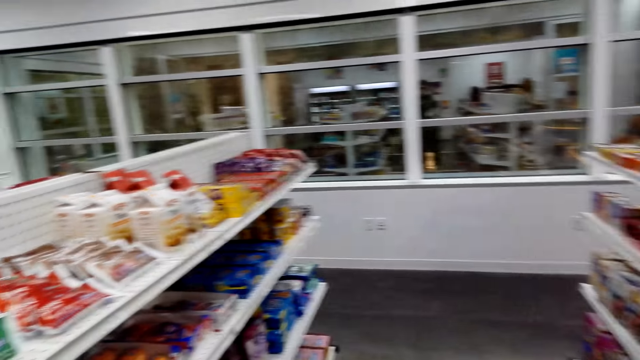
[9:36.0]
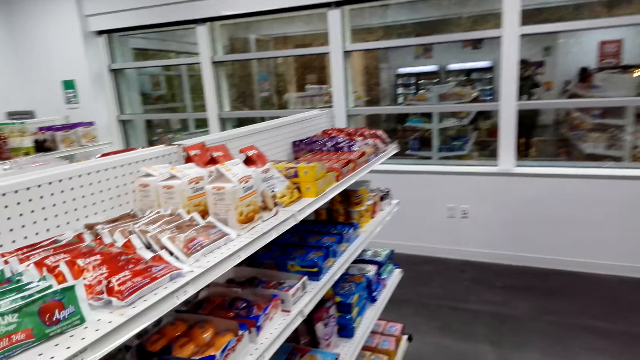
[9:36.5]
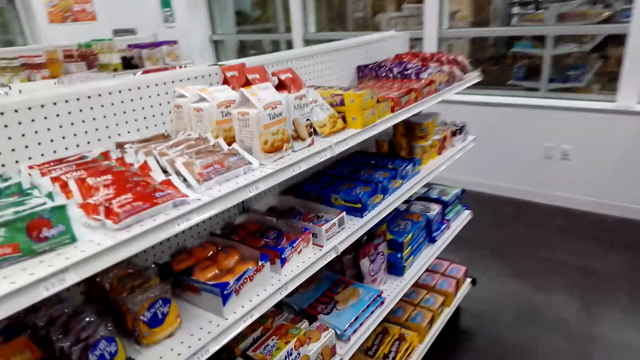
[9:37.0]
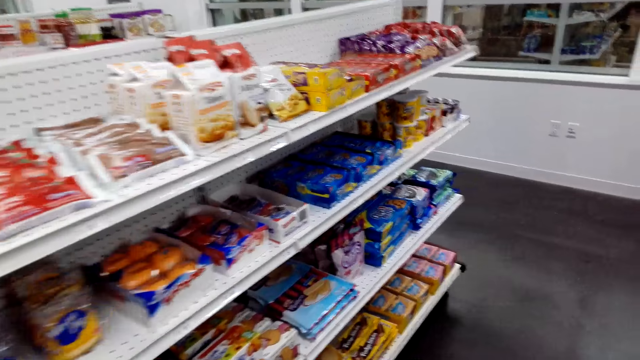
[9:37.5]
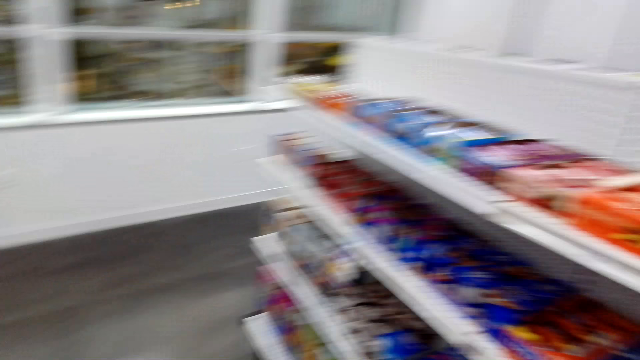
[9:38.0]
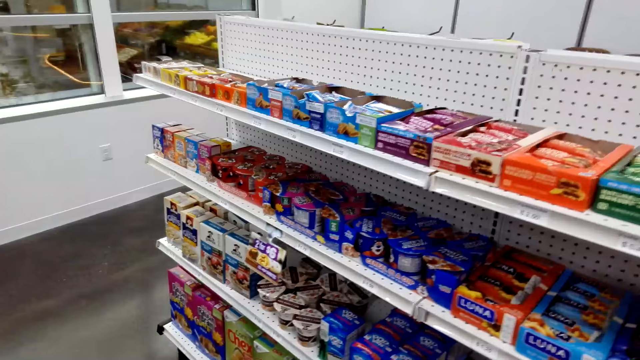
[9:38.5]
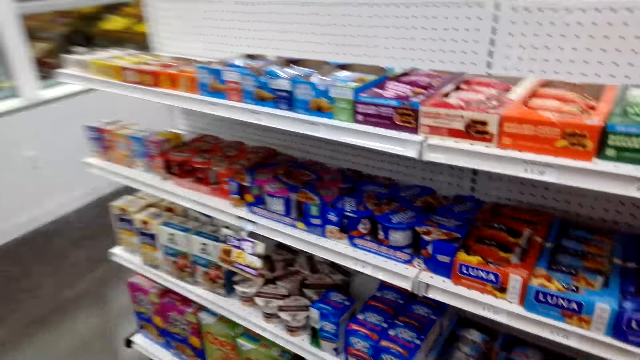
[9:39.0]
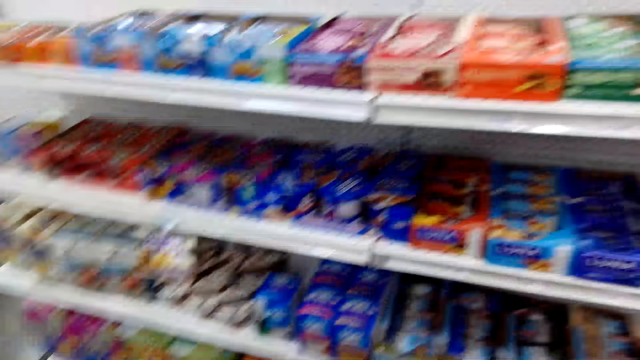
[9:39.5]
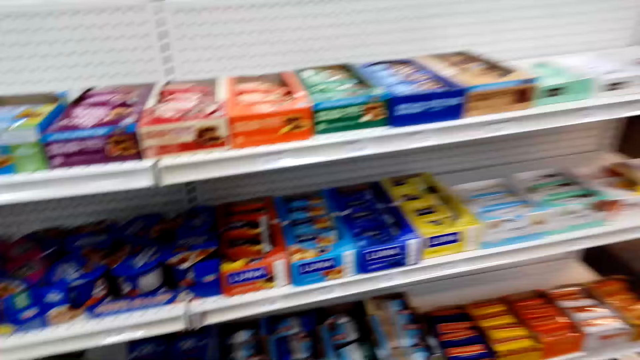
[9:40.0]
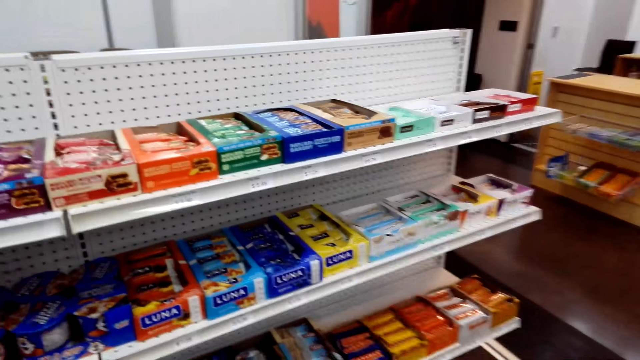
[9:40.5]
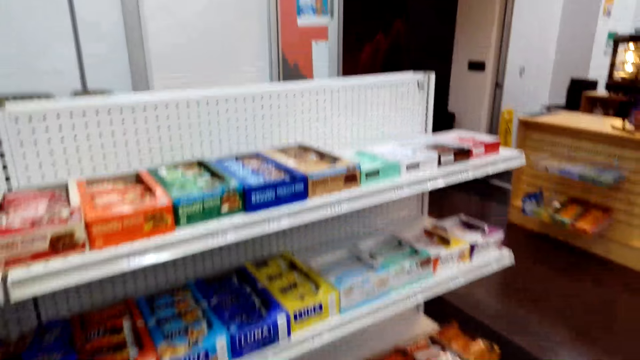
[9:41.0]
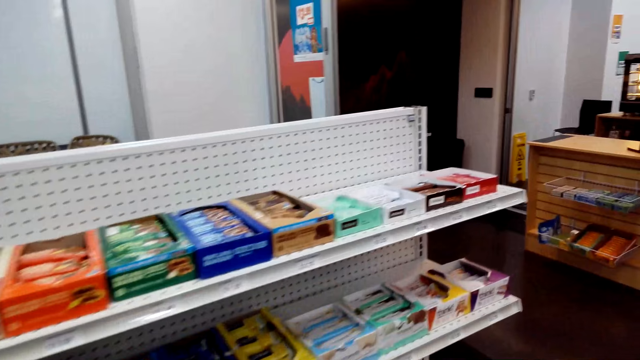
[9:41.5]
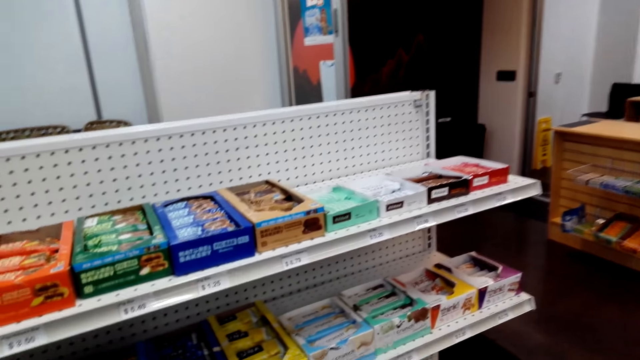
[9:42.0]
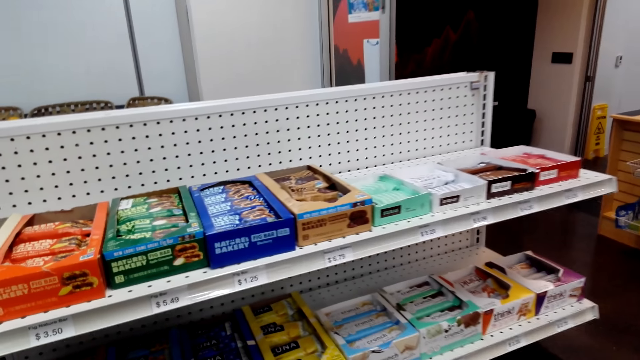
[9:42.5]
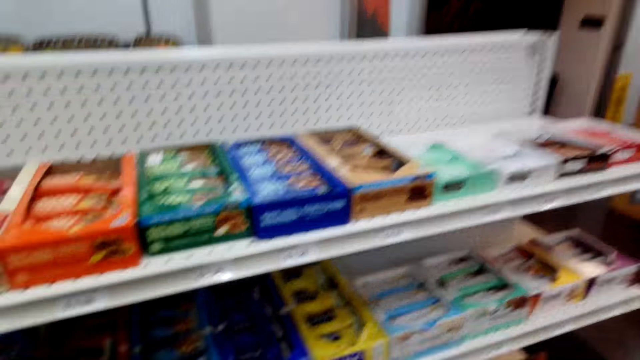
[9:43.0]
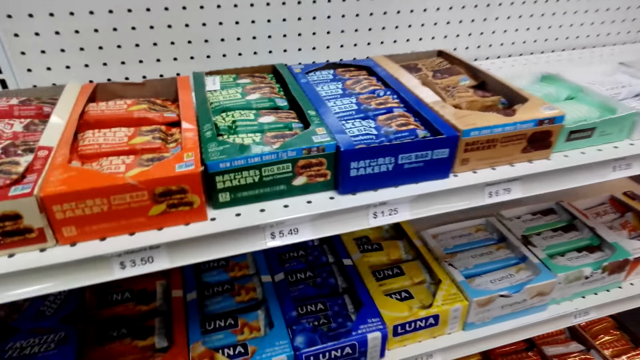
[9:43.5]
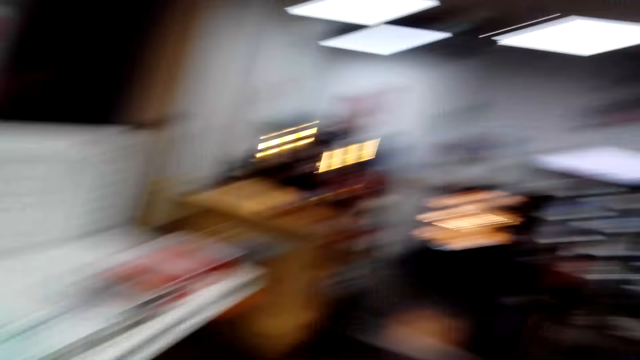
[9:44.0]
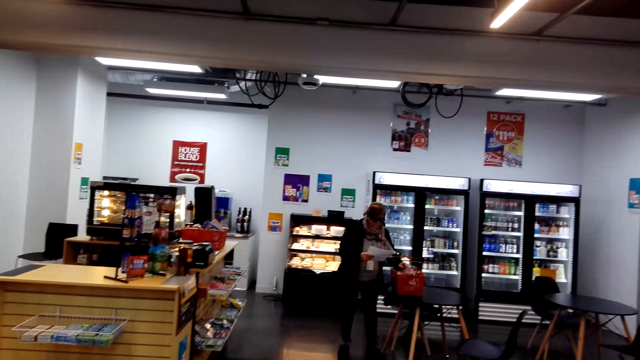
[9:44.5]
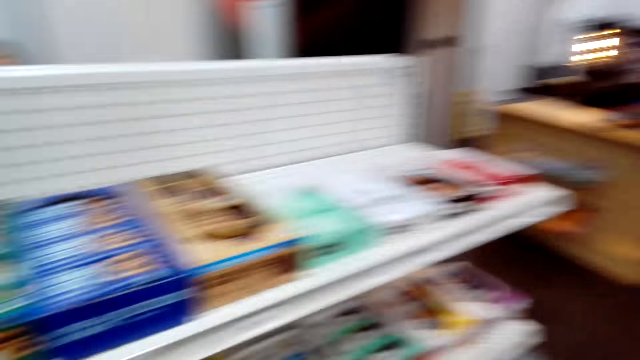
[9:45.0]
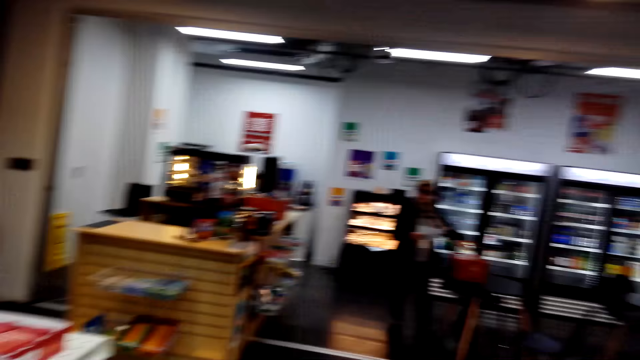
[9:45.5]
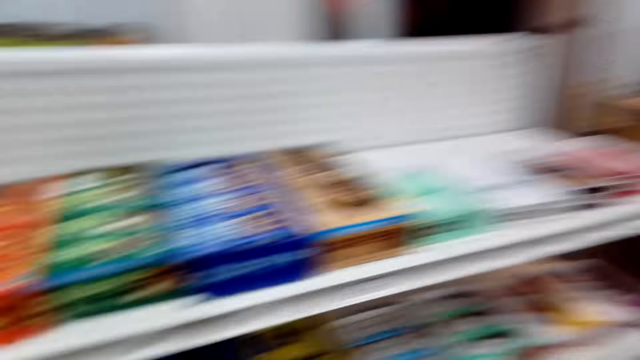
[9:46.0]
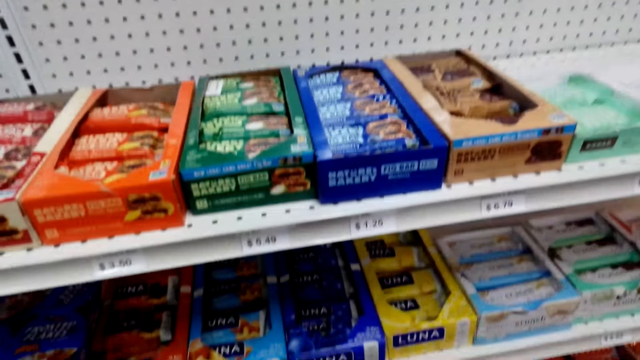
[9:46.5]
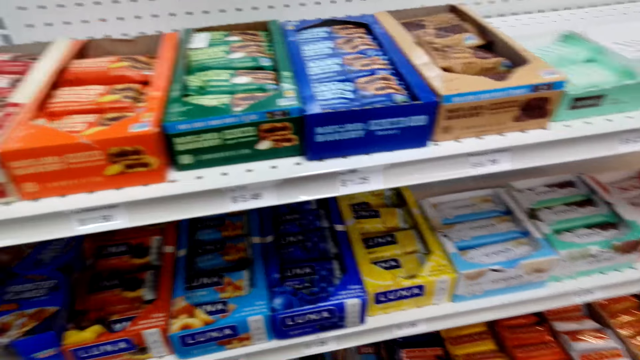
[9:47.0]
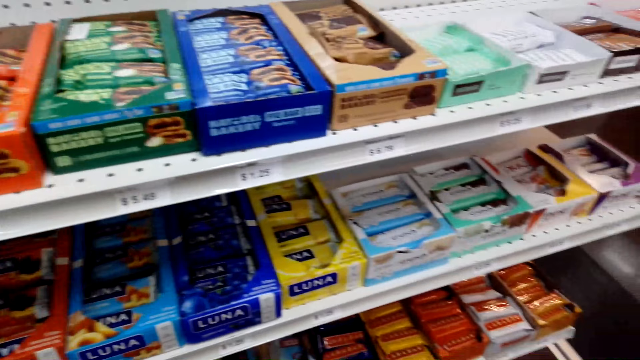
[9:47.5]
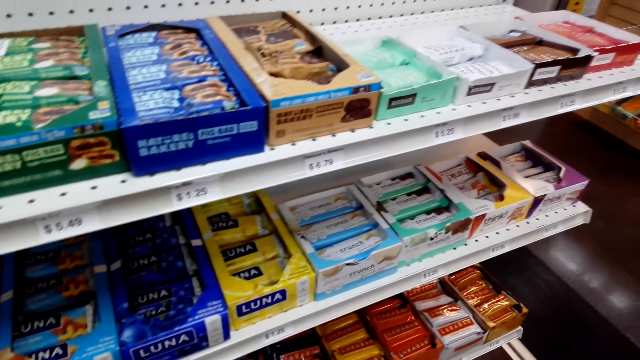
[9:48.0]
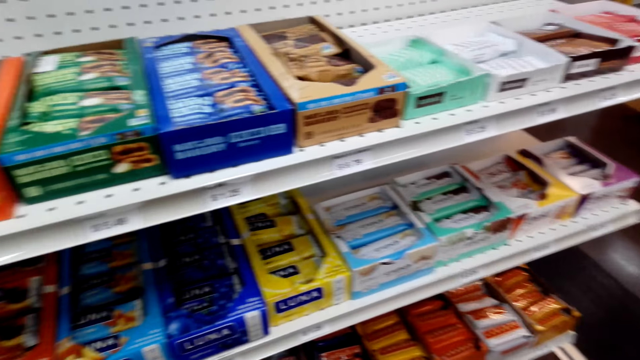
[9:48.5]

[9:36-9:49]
The camera wearer talks to a woman. They converse with the woman and look at snack bars on the shelf.

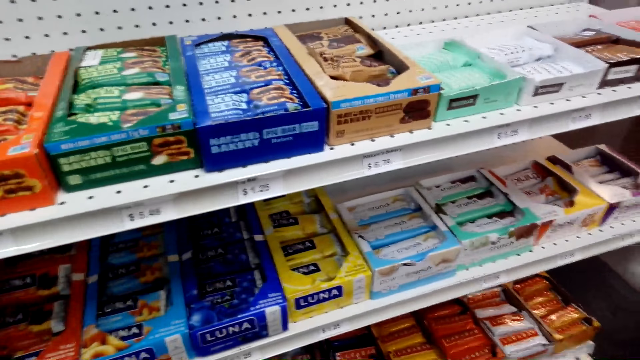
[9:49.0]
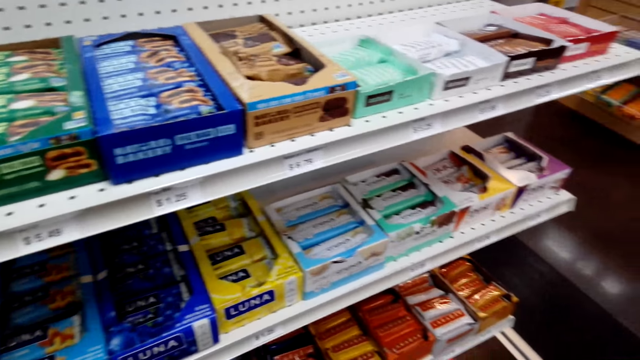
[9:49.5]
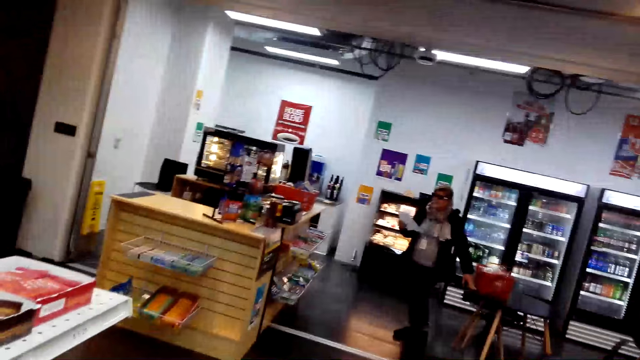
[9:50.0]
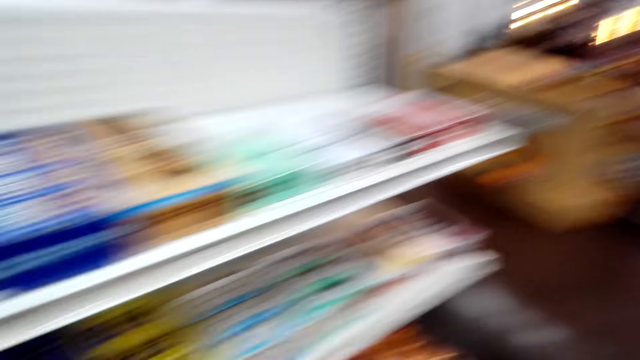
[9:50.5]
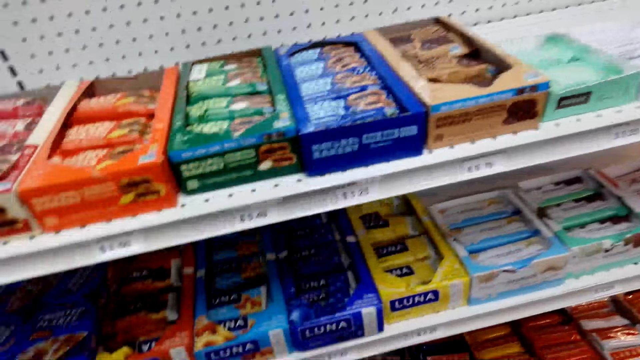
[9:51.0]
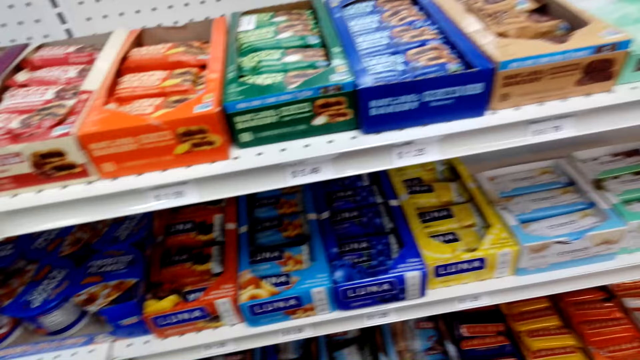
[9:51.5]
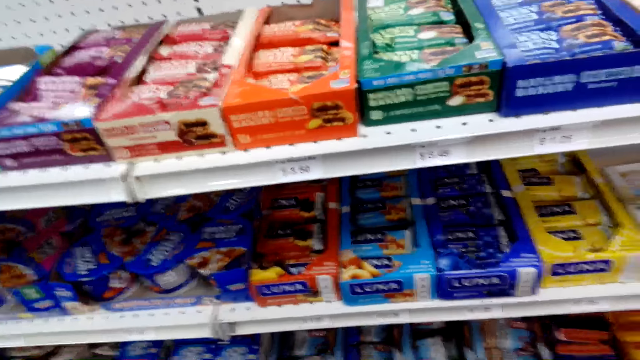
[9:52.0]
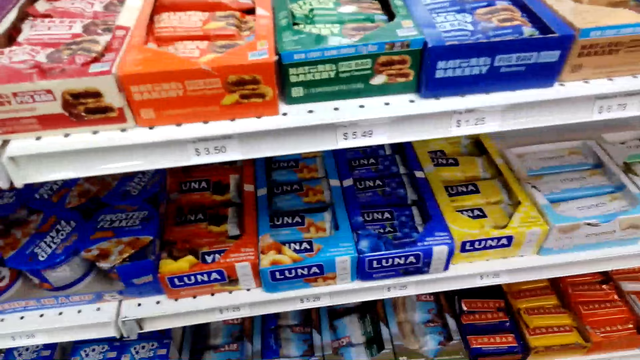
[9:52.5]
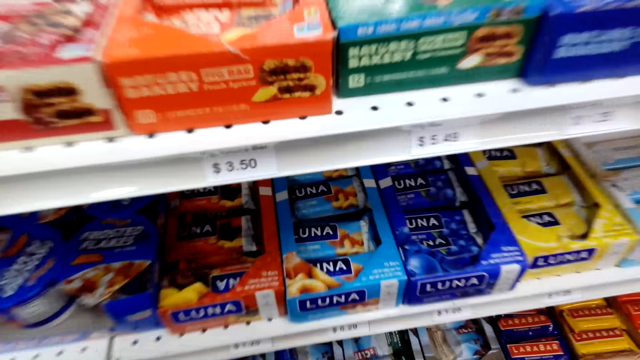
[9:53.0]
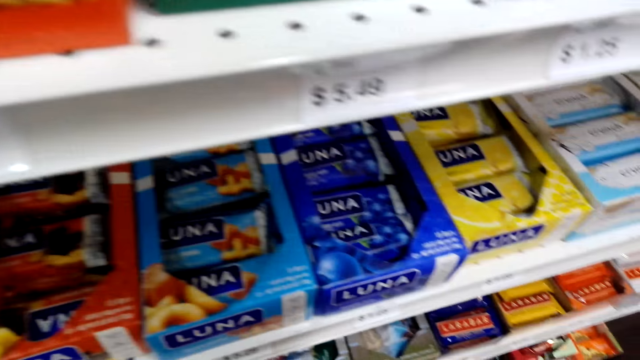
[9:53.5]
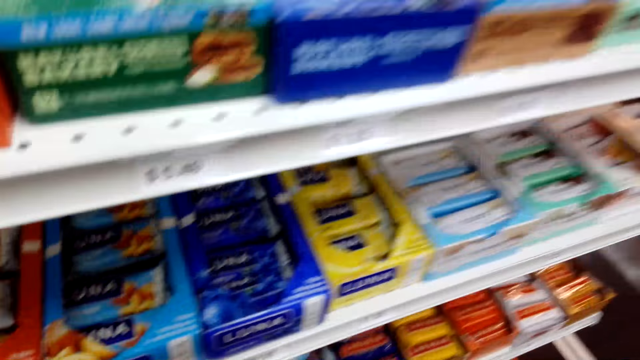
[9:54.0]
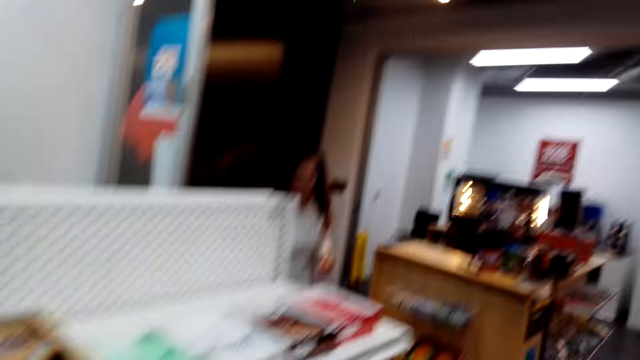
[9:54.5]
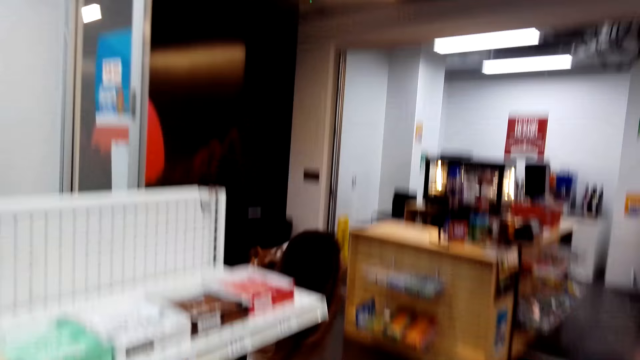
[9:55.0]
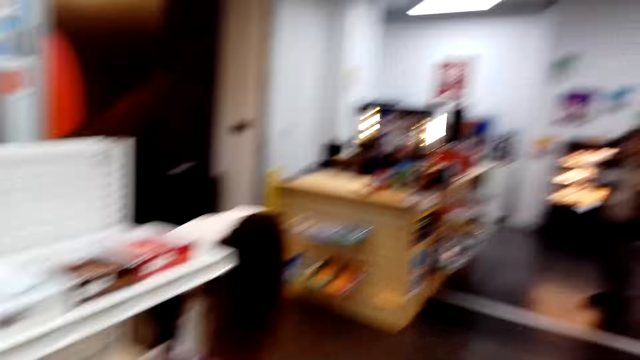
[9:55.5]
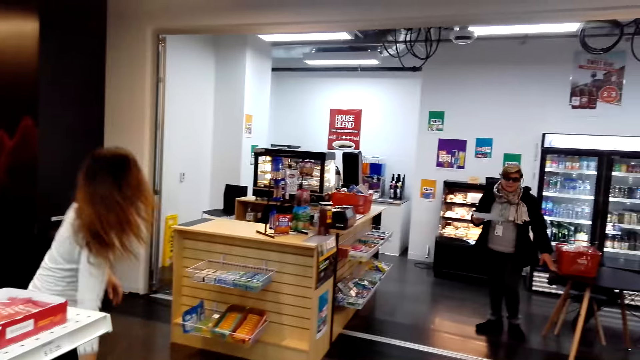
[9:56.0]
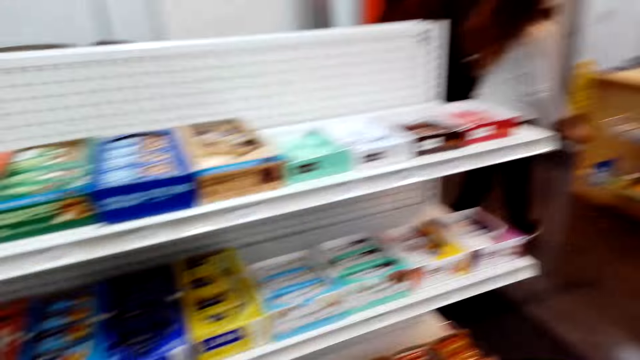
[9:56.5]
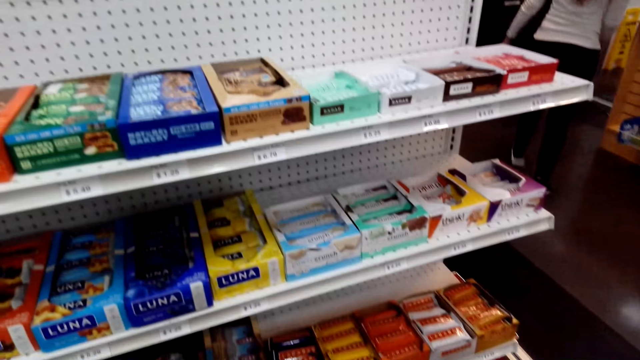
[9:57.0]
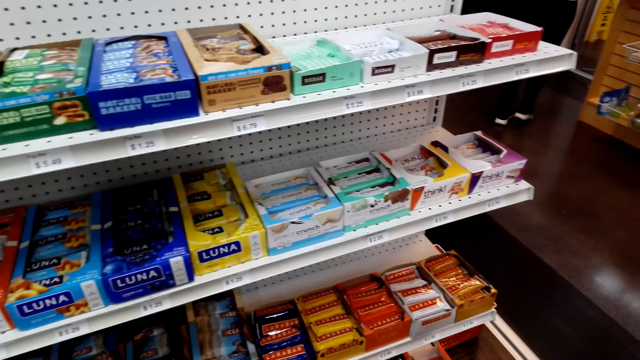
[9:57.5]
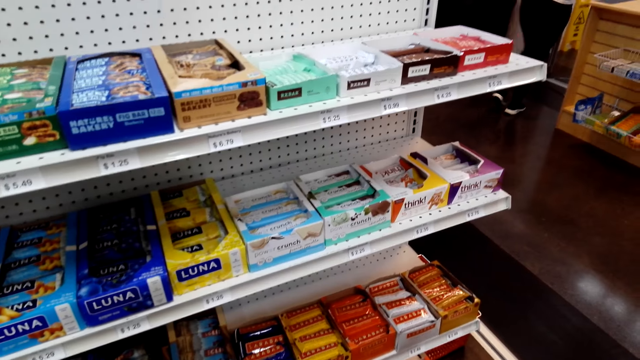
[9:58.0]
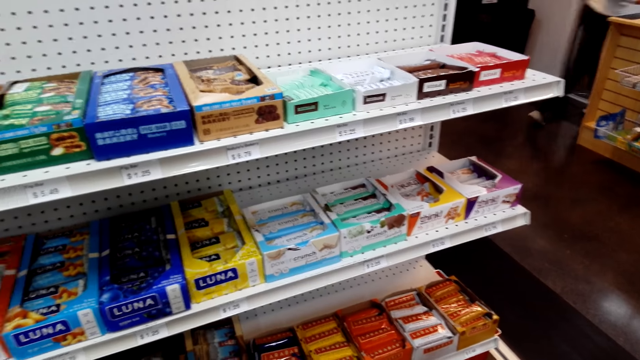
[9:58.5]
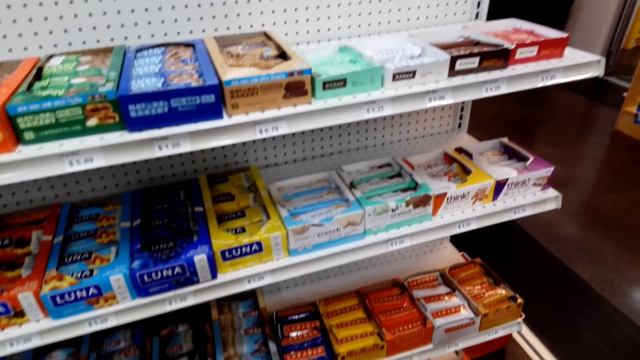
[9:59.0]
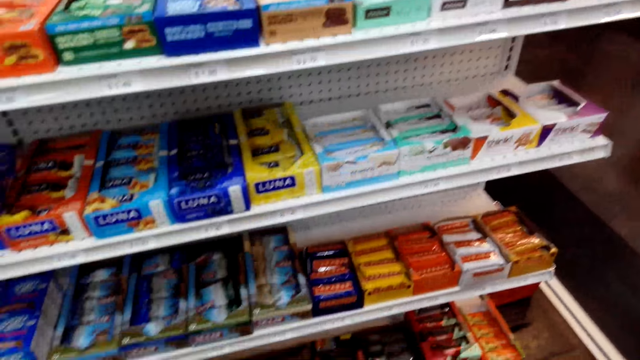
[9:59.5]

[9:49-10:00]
The camera wearer looks at snack bars on the shelf. They grab a snack. They gaze at a cashier. They look at the snack bars on the shelf.
